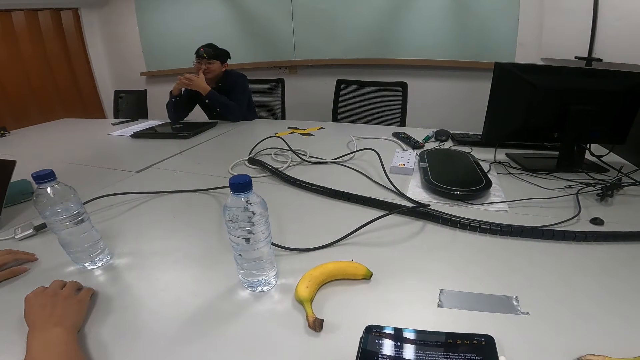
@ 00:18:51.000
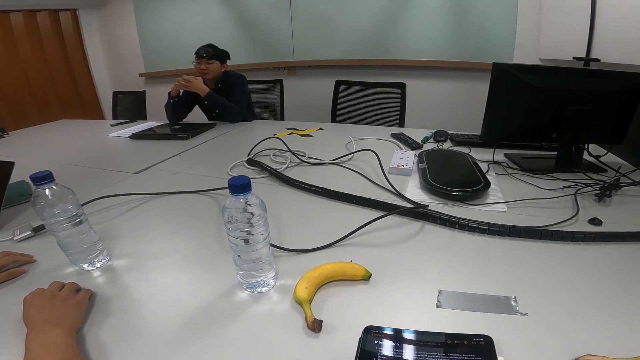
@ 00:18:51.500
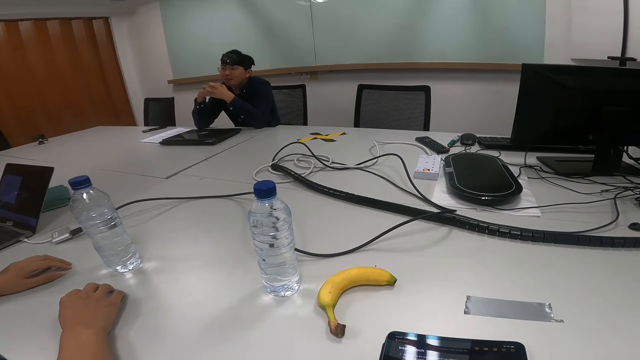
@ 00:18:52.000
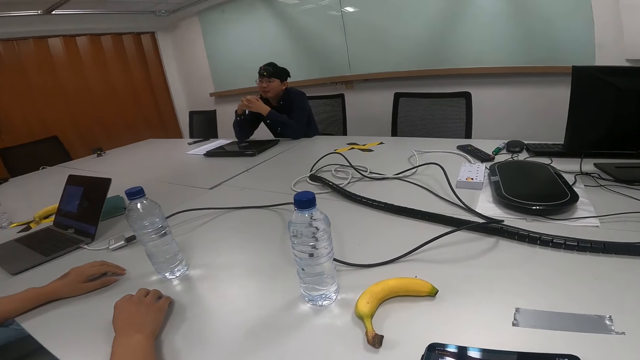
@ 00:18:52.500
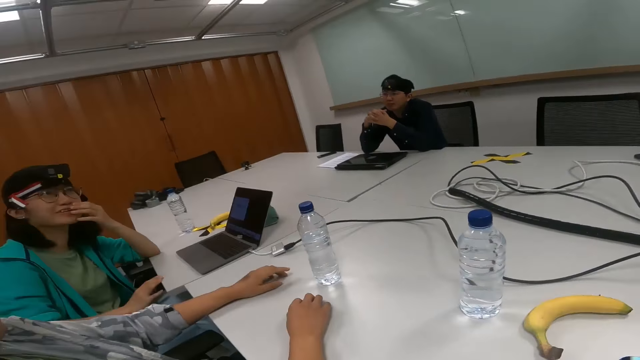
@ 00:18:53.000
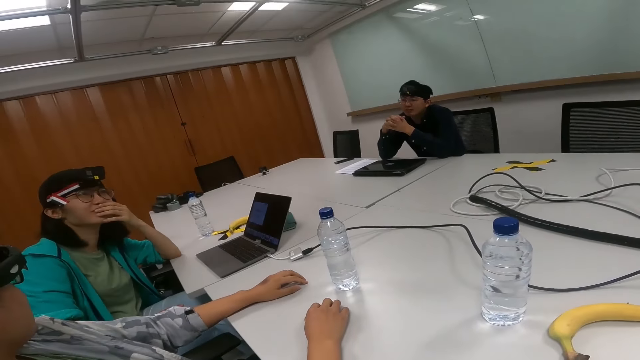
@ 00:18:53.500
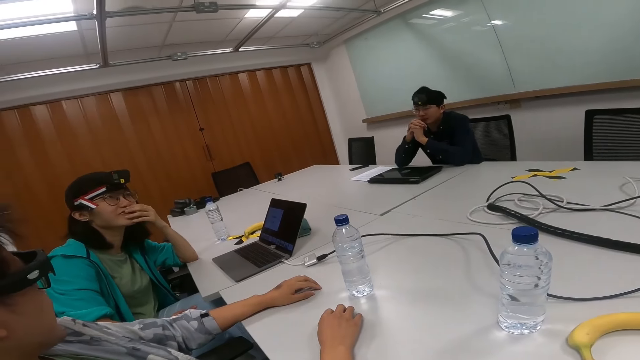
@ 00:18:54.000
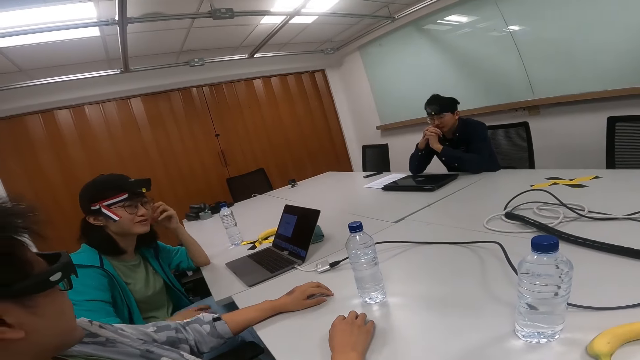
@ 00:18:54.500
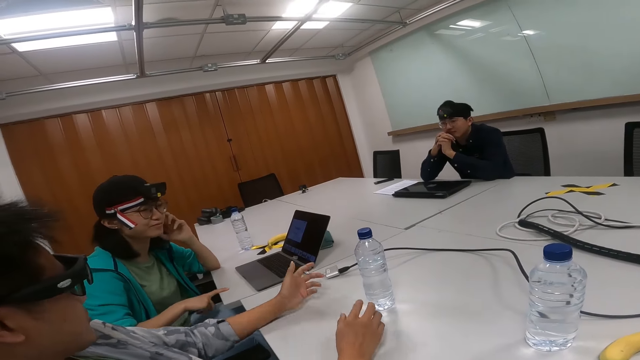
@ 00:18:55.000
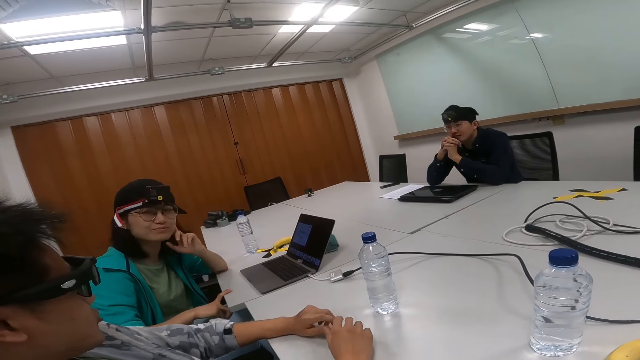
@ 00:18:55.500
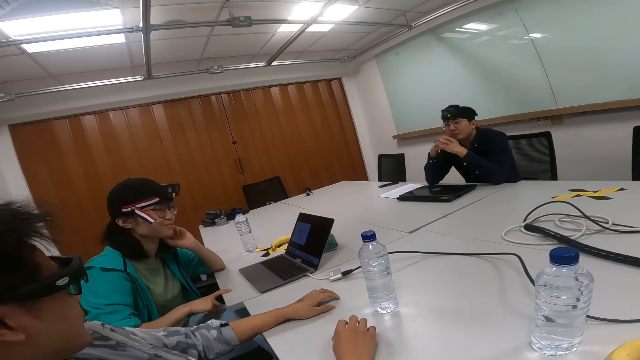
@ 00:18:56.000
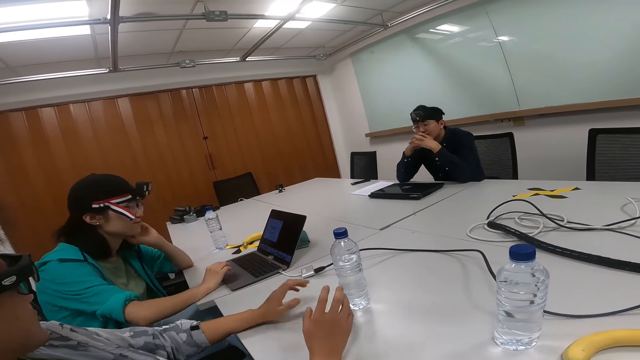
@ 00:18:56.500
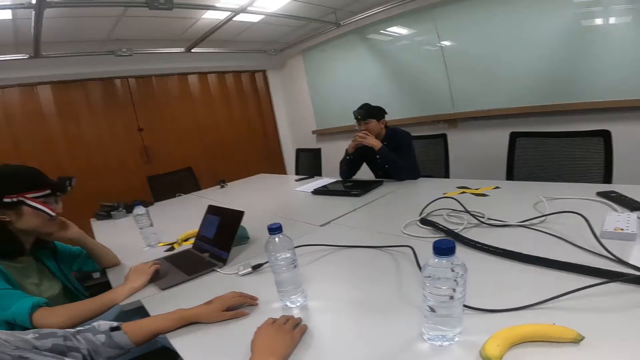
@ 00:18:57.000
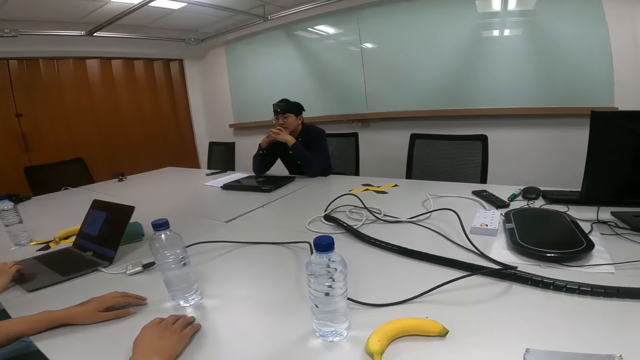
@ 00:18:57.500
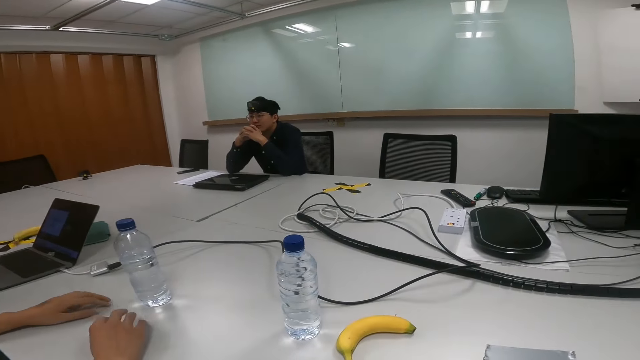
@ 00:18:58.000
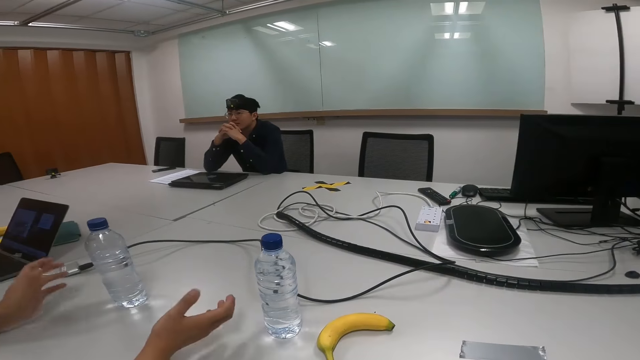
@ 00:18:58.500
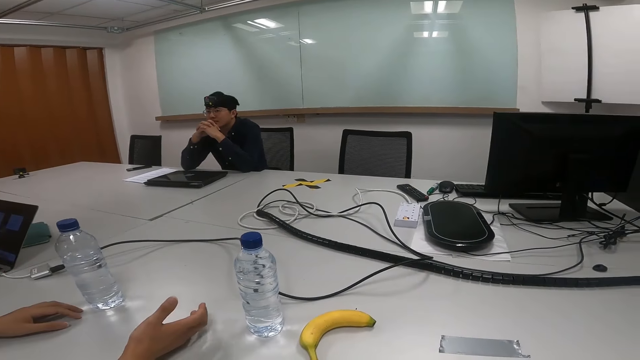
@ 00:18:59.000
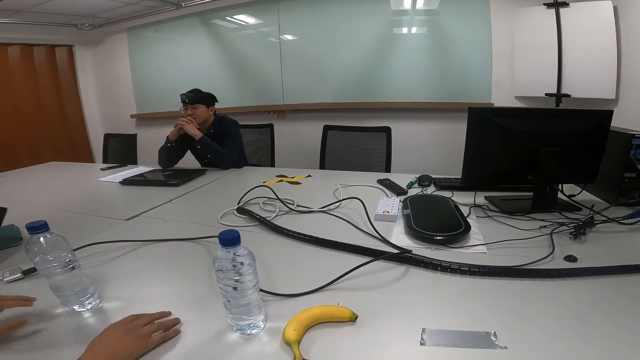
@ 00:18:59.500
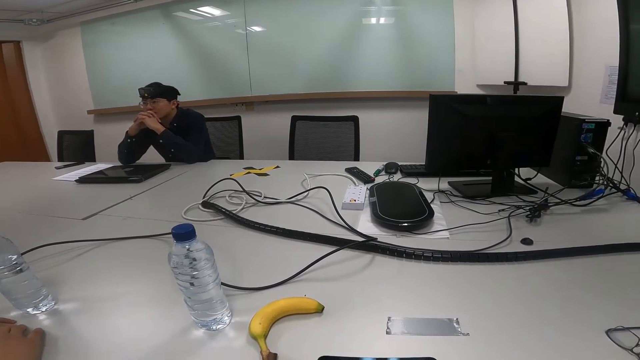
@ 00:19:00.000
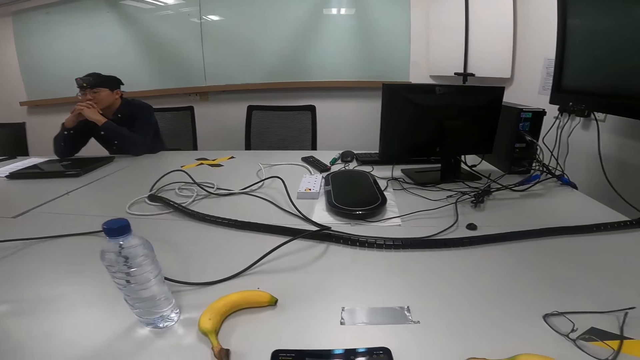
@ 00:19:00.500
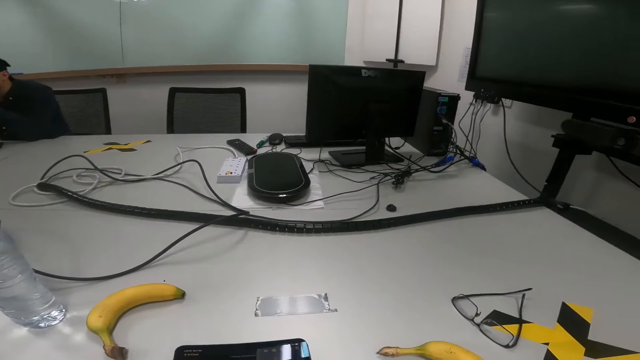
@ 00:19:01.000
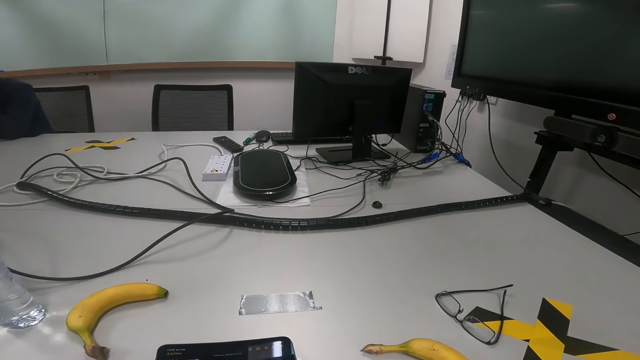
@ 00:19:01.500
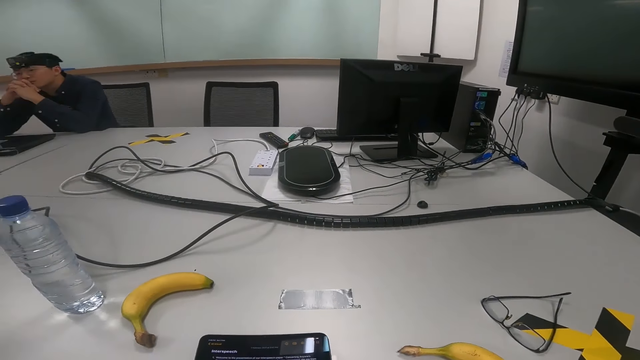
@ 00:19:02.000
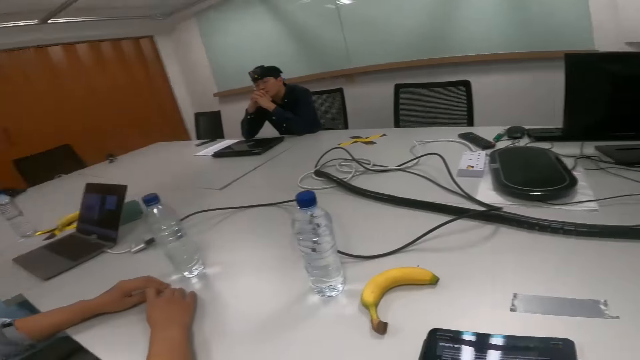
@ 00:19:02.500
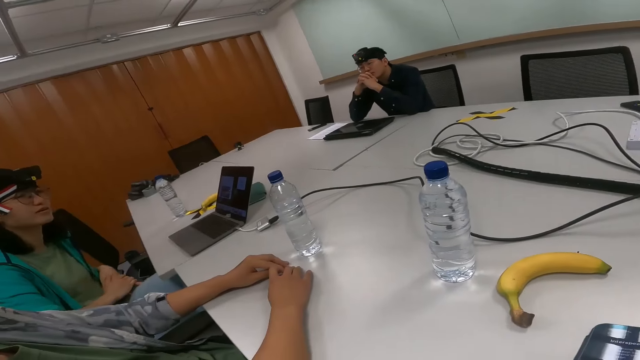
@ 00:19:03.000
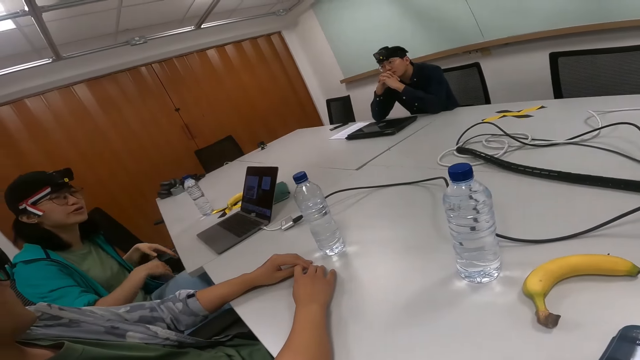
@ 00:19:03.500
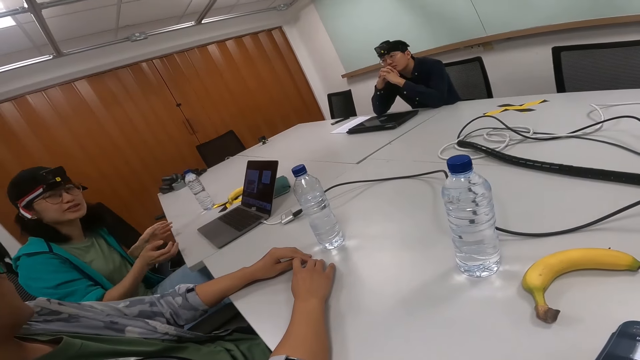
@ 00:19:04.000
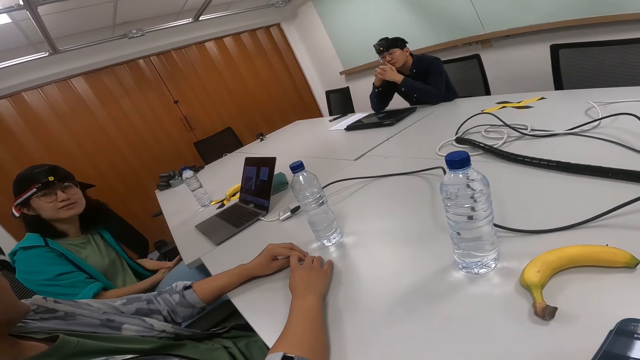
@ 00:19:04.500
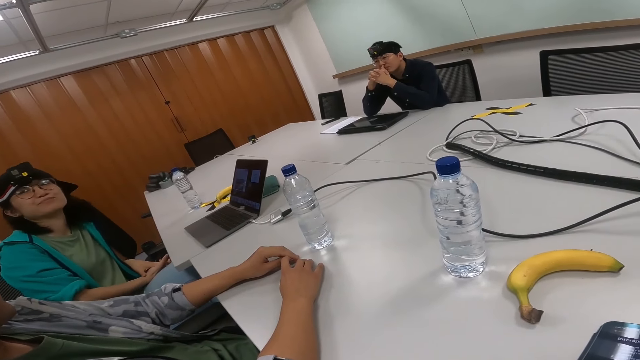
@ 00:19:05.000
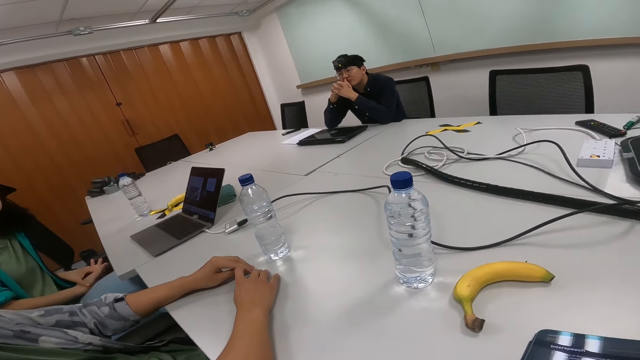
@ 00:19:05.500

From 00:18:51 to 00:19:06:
The camera wearer talks. A person talks. The person clicks on a laptop on the table. The camera wearer talks.

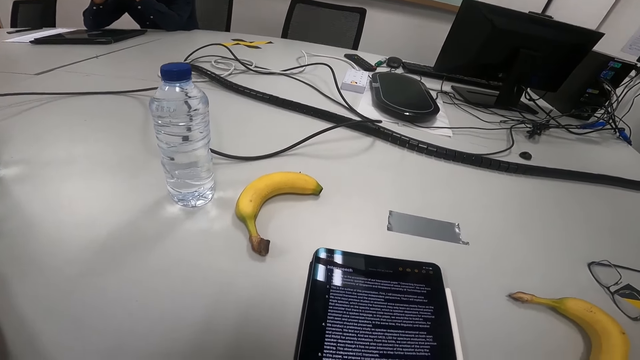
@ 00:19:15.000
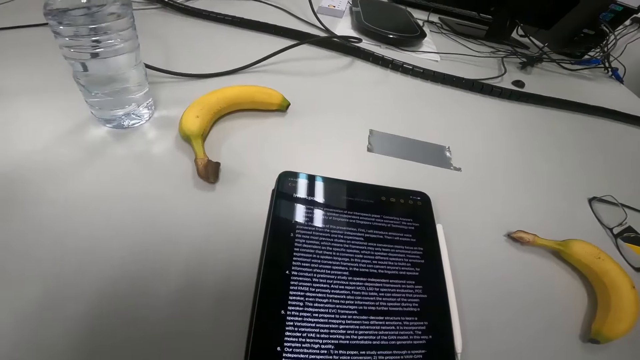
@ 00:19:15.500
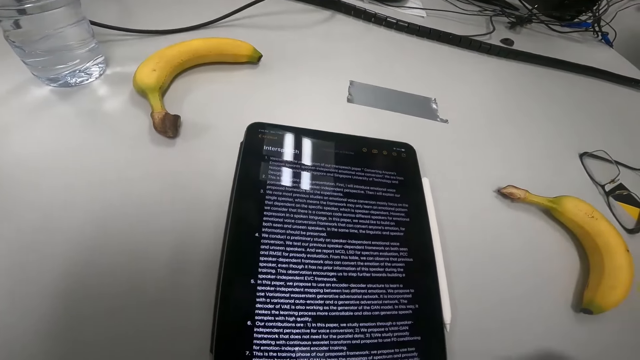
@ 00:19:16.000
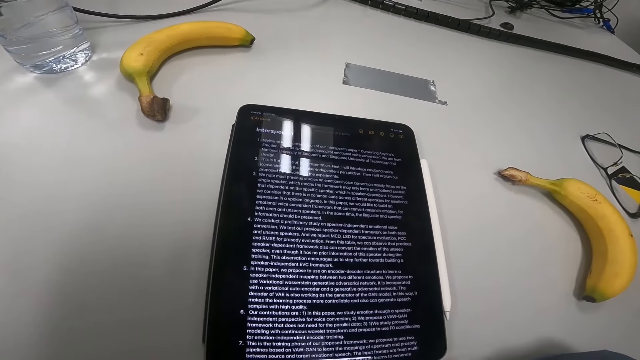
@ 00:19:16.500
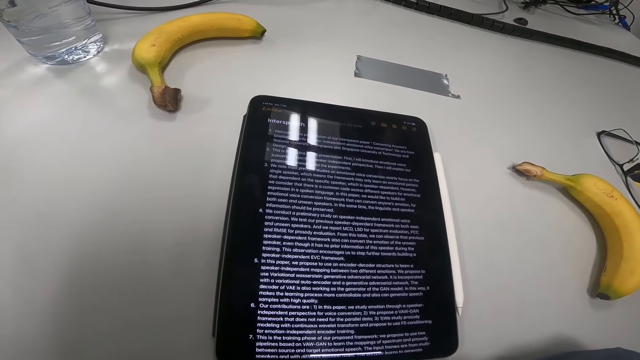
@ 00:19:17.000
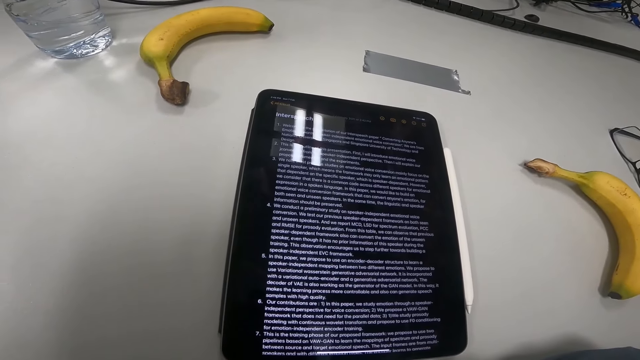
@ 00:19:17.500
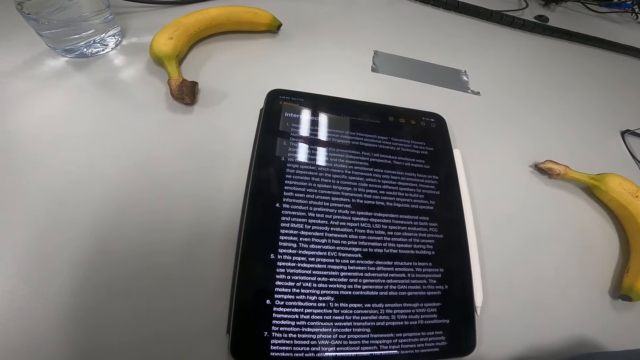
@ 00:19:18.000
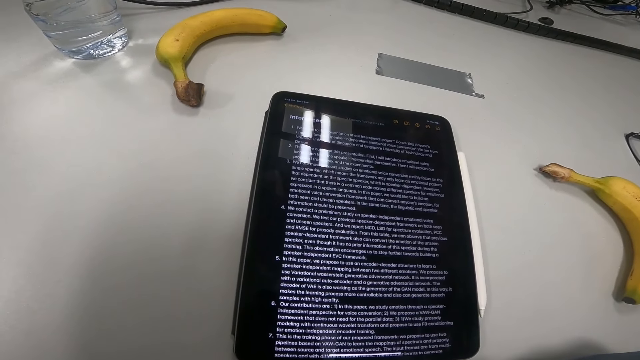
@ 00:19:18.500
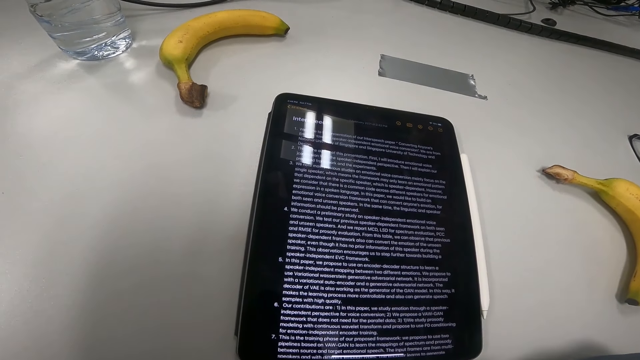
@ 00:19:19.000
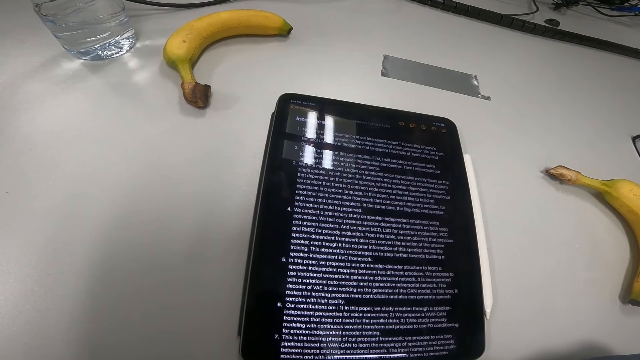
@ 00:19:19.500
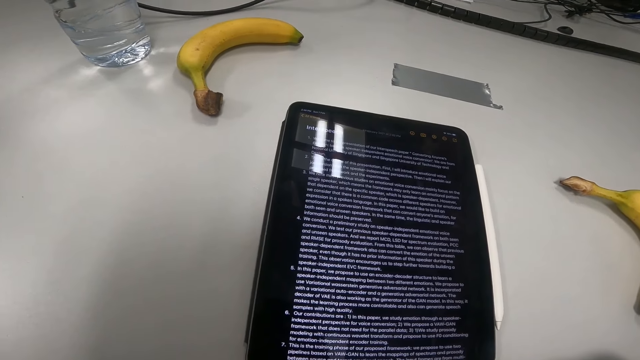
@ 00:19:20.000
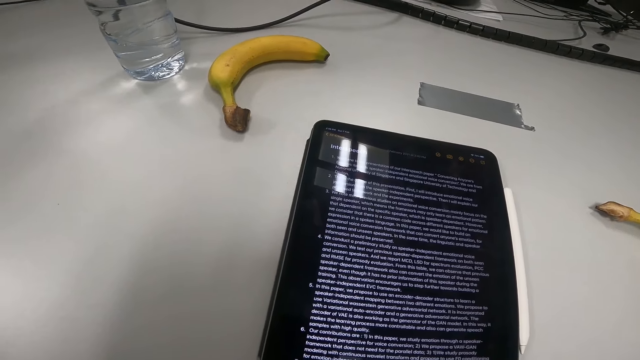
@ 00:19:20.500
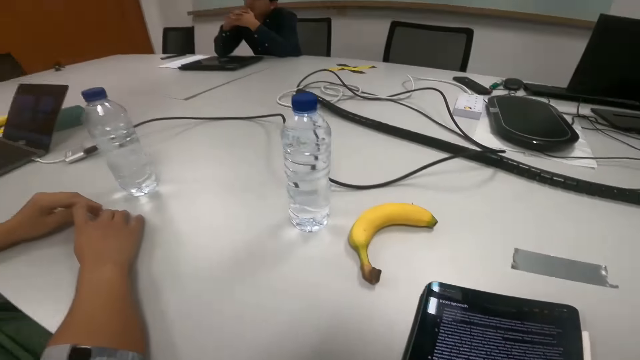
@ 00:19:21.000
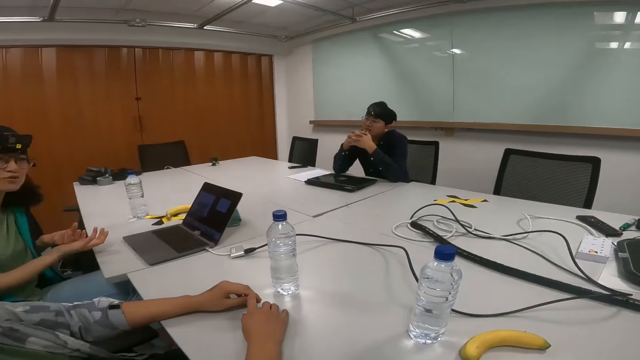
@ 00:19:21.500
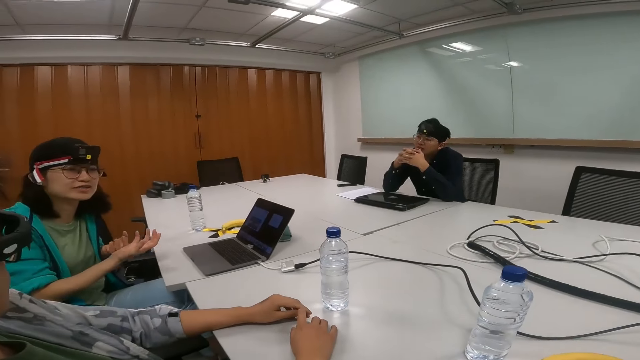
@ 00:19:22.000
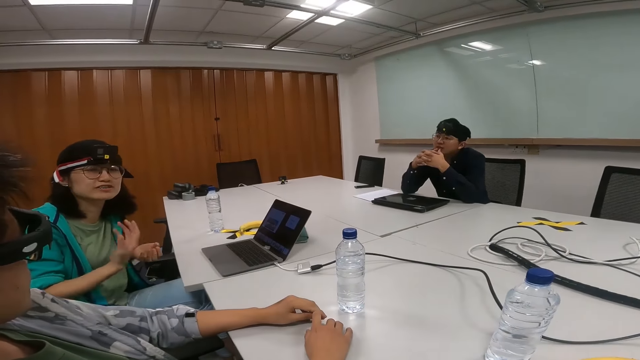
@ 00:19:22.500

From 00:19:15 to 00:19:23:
The camera wearer reads an article on the phone.
